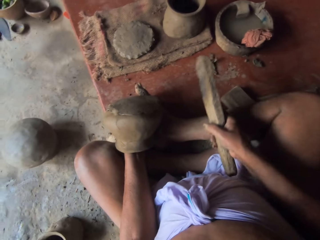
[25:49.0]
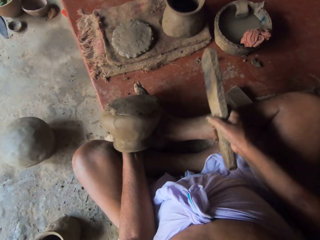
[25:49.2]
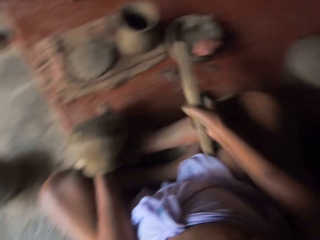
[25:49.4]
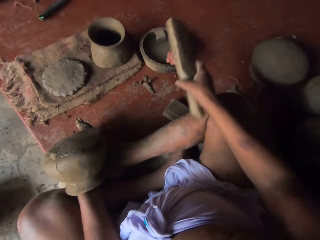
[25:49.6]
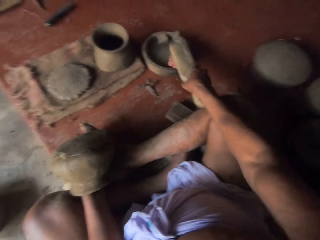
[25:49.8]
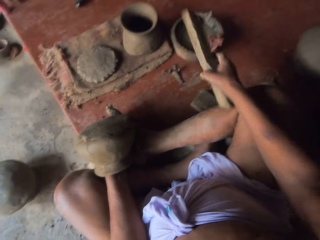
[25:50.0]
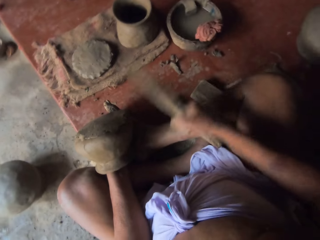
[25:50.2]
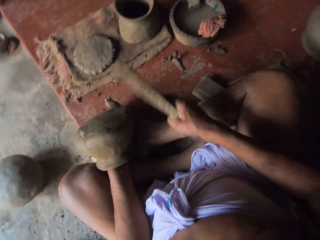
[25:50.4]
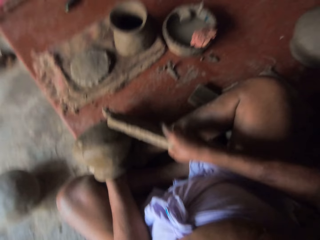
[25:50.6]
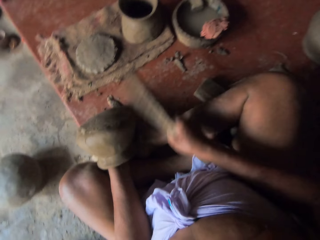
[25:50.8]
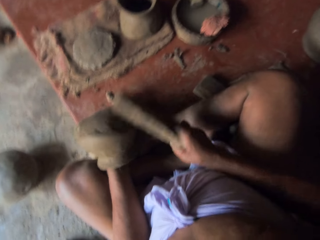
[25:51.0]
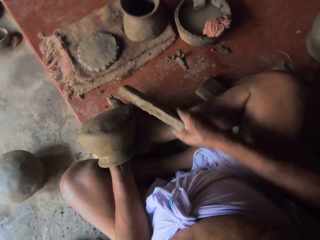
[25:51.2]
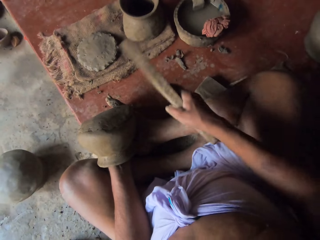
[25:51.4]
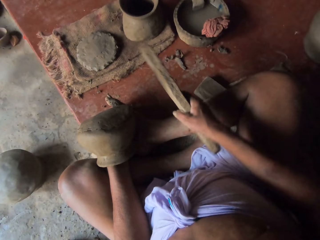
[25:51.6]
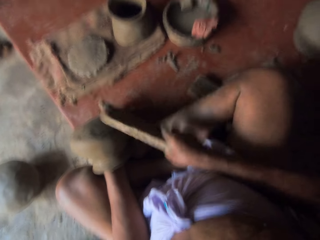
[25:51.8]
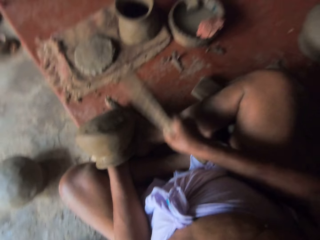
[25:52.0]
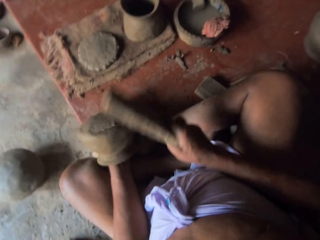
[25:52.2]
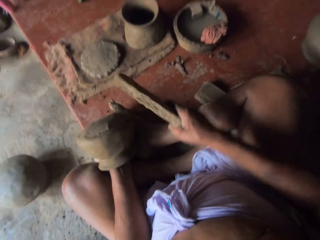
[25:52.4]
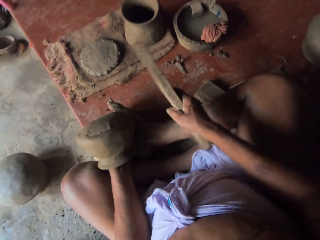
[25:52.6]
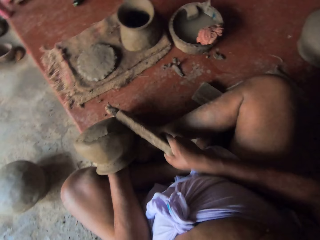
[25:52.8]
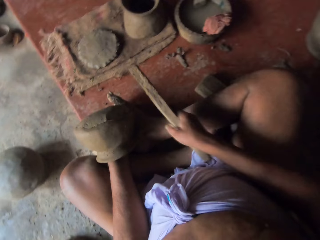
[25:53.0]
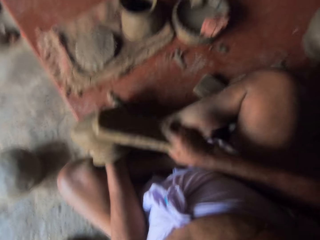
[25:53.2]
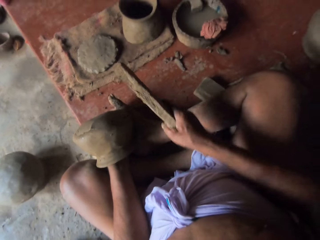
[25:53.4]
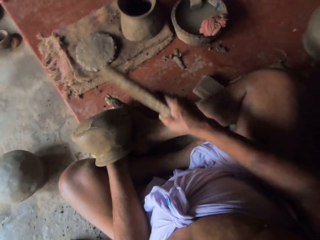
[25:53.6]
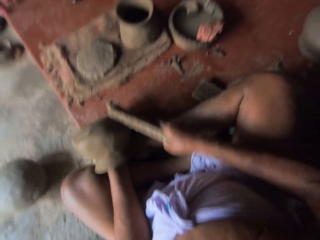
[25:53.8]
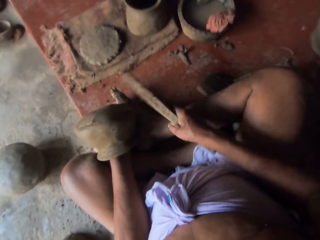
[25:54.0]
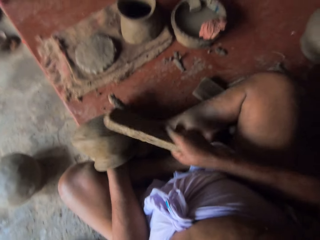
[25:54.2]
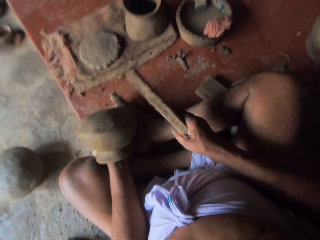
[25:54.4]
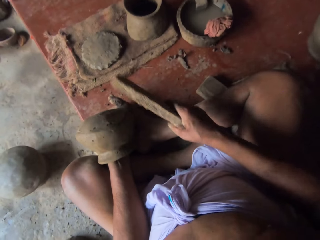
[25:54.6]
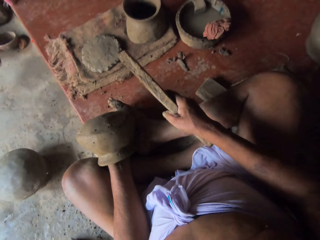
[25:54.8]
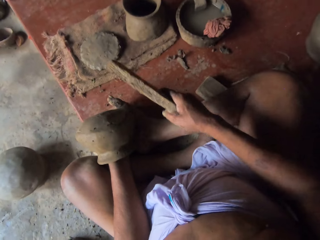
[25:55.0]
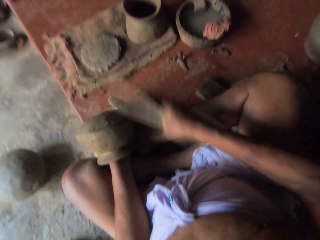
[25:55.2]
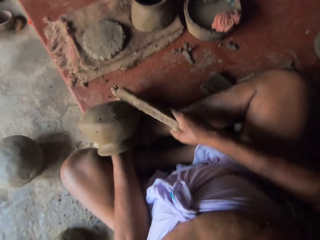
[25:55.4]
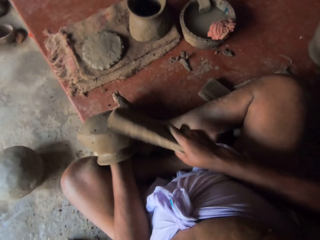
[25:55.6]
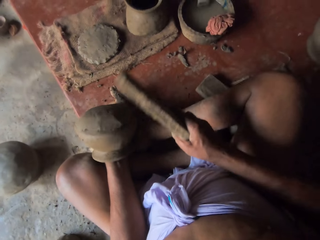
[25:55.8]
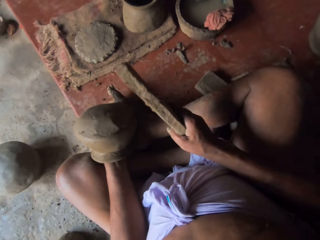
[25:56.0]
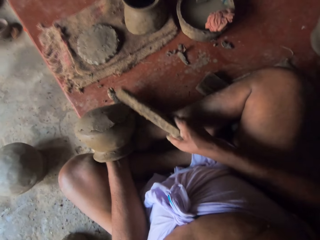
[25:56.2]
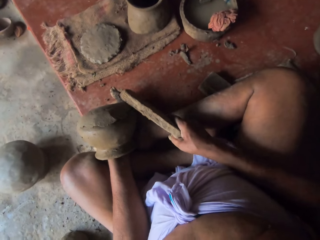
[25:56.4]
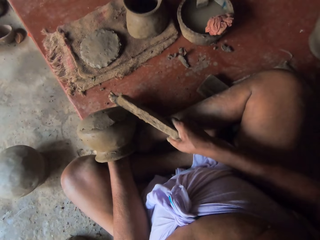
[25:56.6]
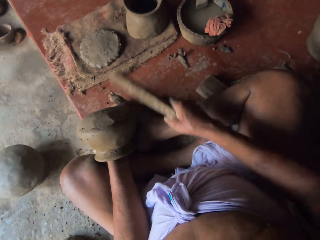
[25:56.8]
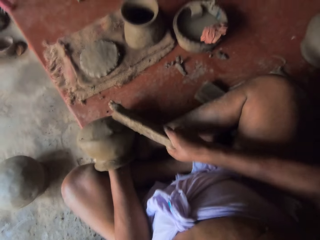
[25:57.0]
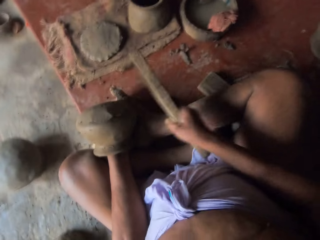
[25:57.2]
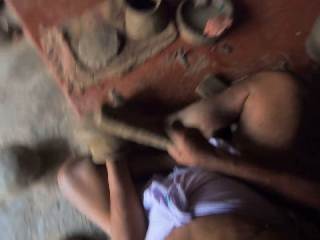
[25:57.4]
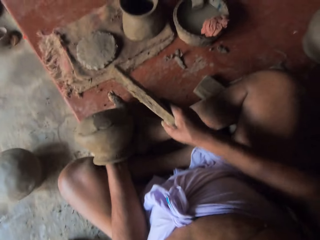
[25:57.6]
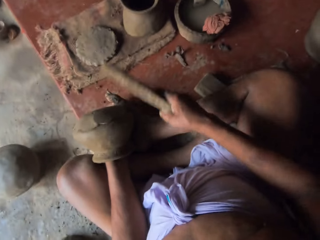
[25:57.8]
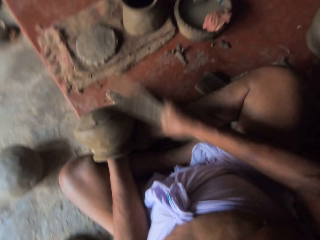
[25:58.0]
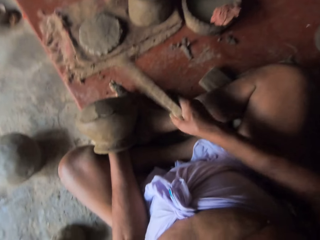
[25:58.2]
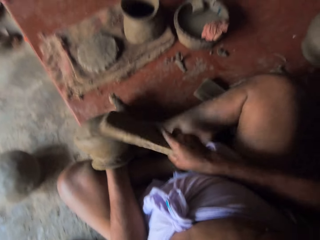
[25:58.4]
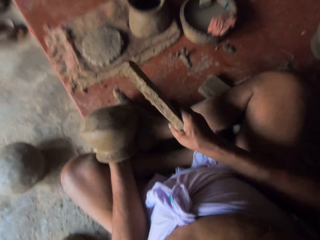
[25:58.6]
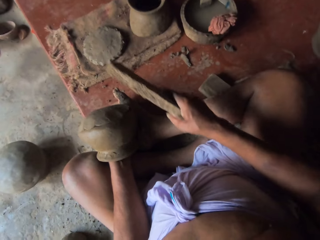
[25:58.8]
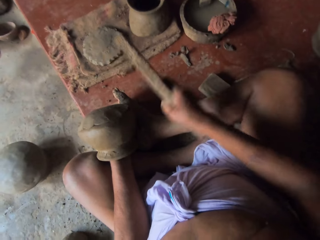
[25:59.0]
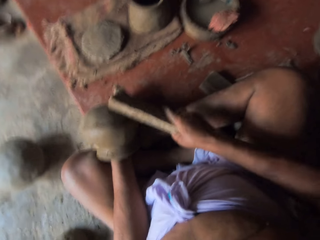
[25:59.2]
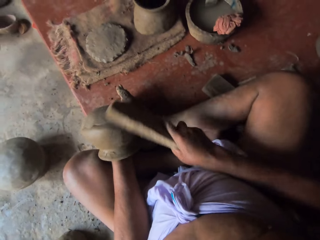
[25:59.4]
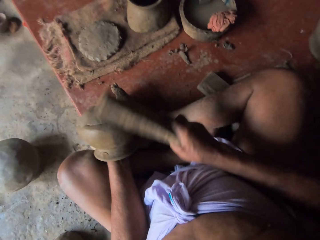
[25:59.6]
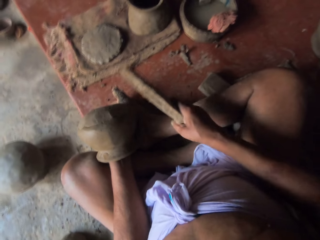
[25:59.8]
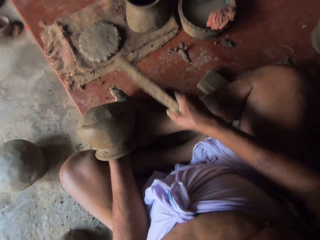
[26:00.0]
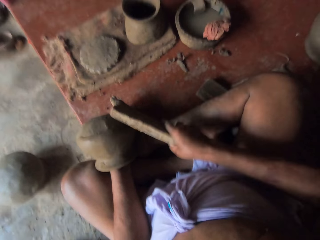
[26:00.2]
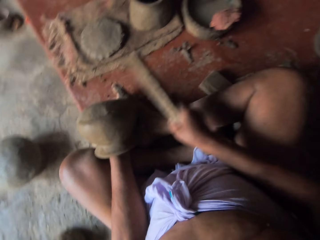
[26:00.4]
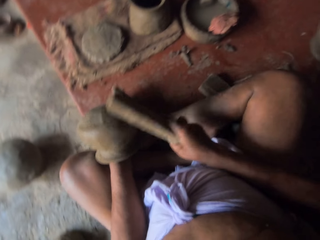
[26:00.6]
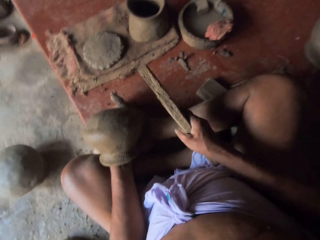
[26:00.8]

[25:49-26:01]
The camera wearer dips the wood in water. They hit the pottery with the wood and mold a pot.

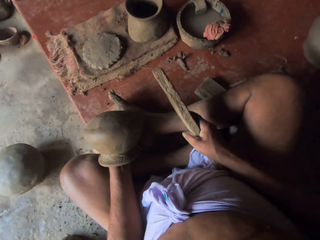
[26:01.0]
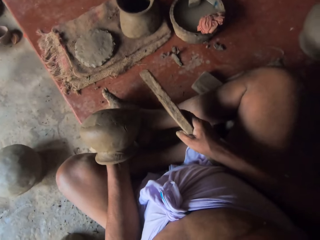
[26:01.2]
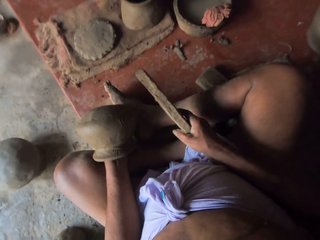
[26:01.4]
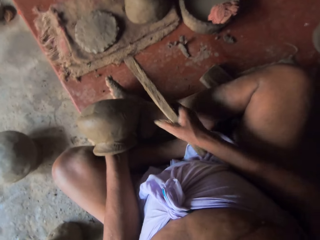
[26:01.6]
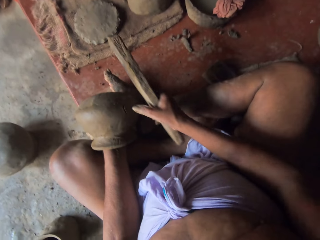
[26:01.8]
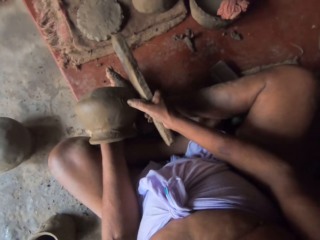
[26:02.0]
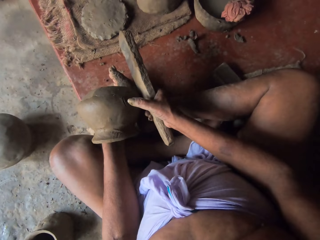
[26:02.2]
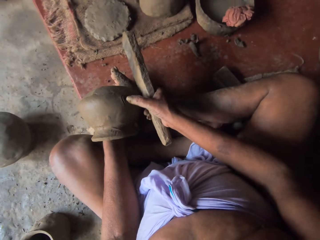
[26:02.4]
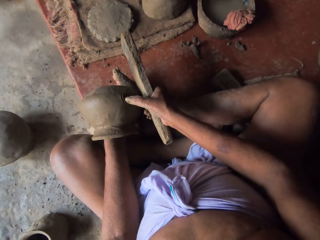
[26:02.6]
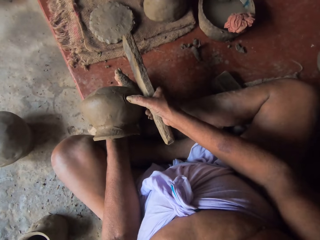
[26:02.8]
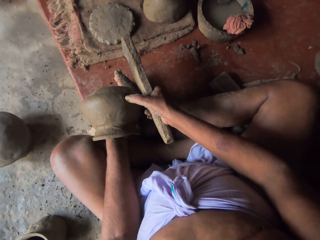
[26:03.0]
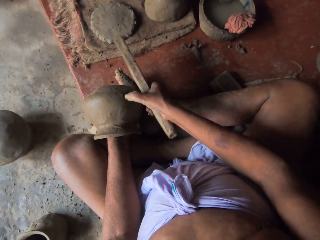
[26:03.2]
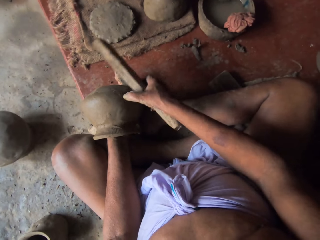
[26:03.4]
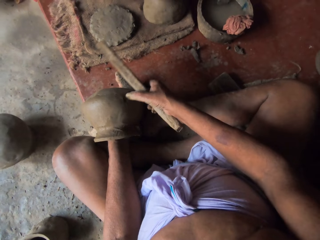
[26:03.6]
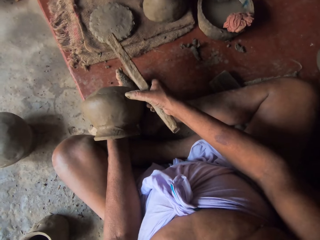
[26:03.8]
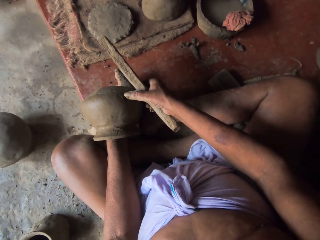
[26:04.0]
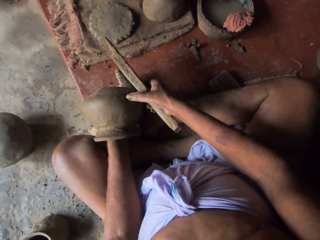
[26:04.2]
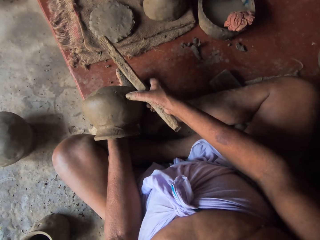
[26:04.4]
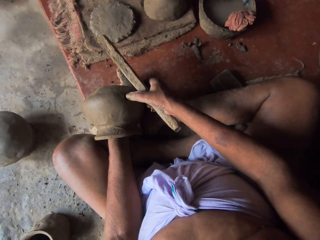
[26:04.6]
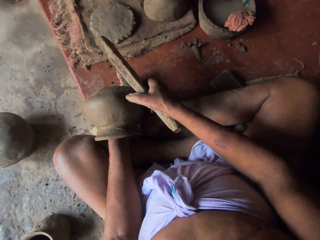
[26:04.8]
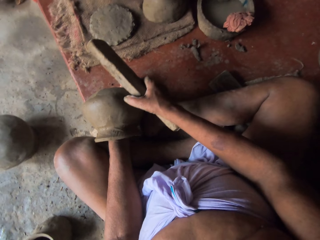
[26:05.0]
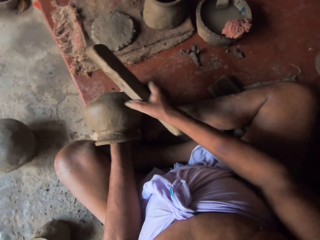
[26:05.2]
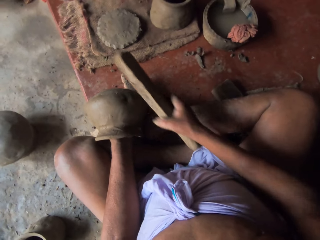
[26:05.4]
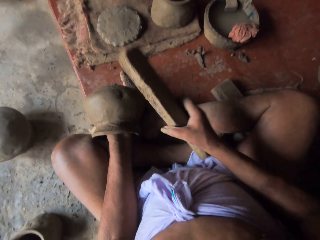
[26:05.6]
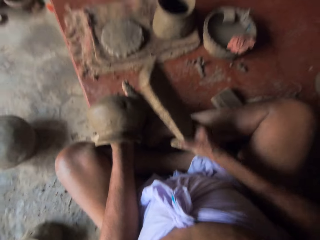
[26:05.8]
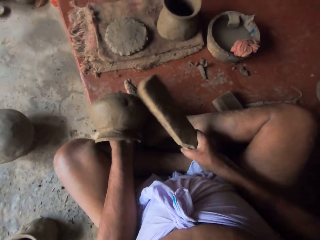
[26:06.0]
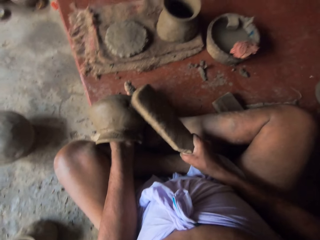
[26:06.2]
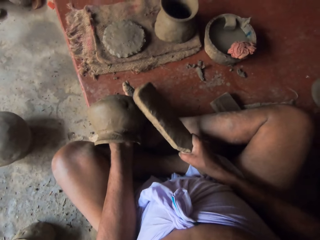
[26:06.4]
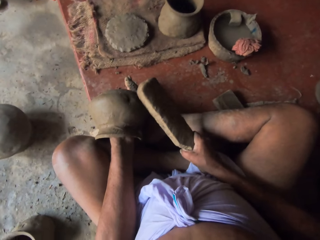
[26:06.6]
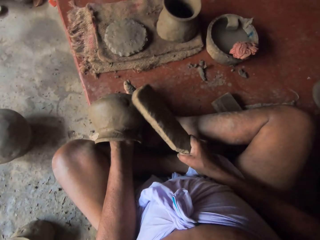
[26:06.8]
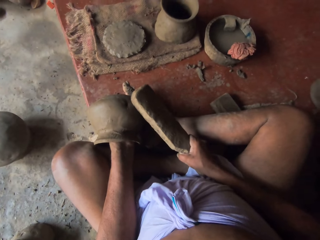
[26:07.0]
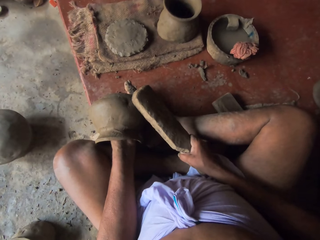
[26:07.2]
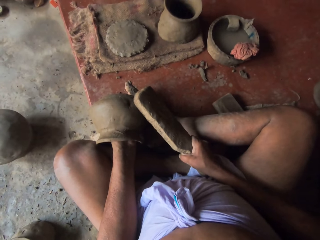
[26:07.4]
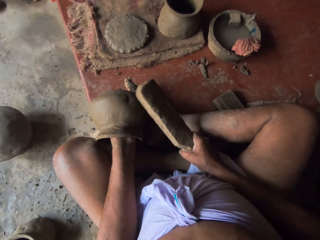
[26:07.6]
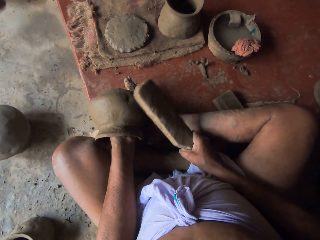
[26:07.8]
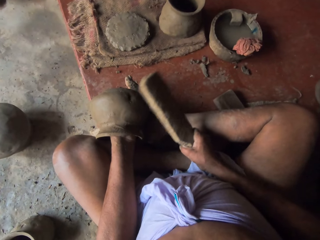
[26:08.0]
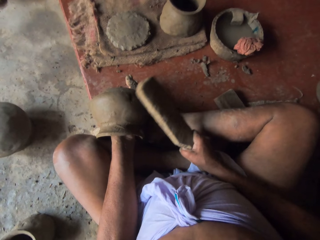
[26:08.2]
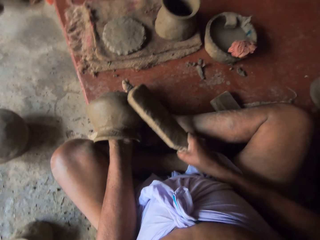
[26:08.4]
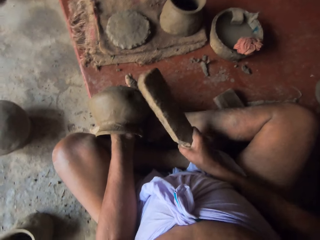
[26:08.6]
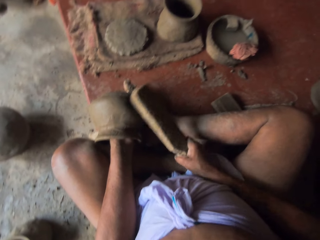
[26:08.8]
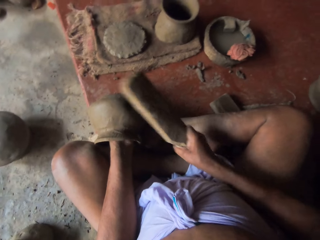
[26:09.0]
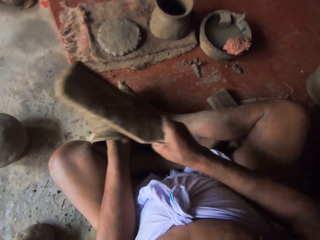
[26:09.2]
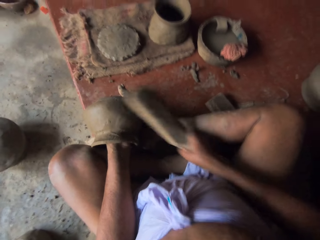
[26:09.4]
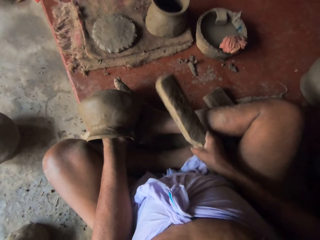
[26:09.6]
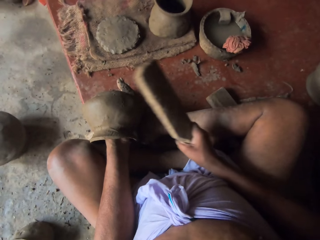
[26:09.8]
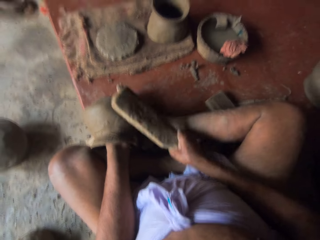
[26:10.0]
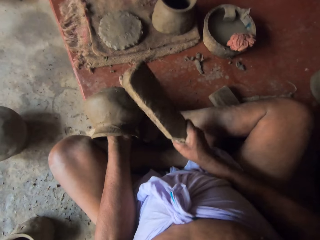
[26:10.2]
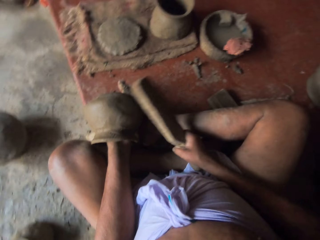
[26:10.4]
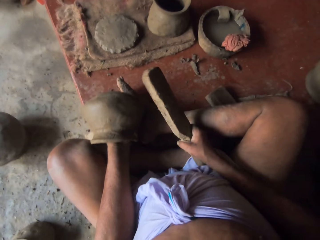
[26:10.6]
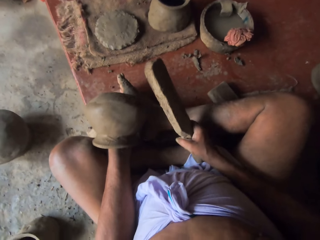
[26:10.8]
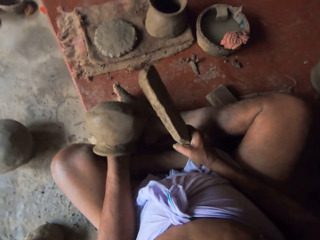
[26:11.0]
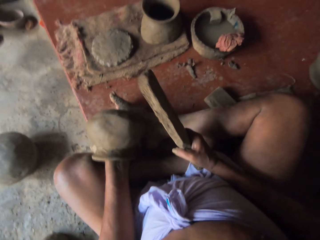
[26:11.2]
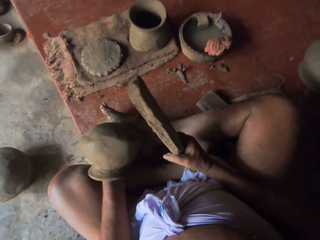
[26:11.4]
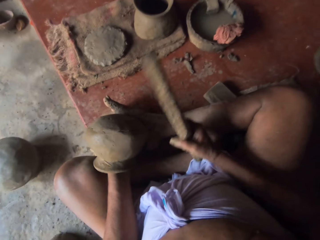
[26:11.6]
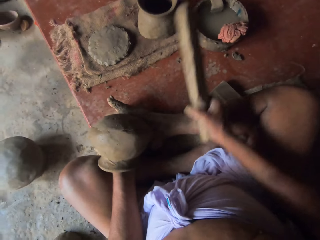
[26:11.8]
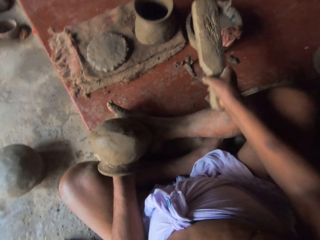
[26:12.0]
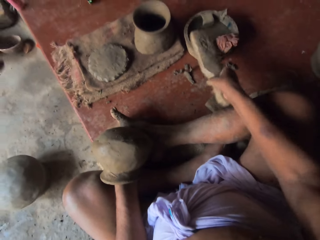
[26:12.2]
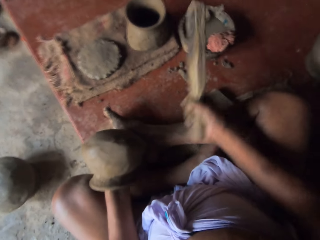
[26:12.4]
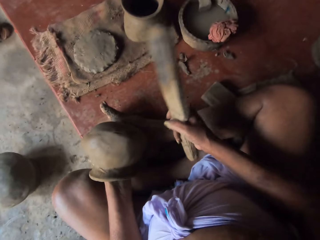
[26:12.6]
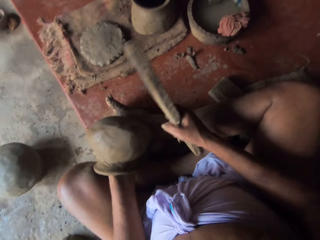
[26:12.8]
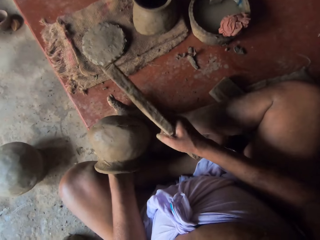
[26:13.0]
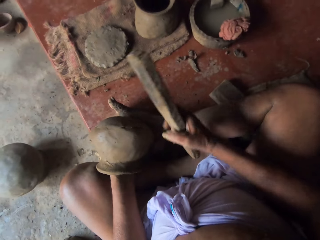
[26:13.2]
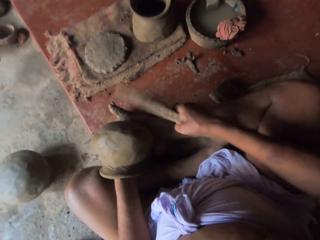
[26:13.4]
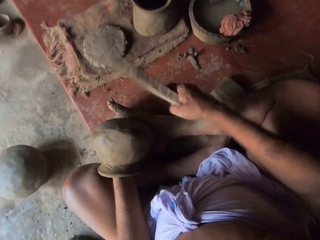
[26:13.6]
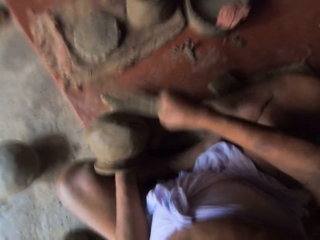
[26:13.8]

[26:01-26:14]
The camera wearer fixes a pot part firmly. They press the pottery. They mold the pot, hit the pottery with the wood and dip the wood in water.
